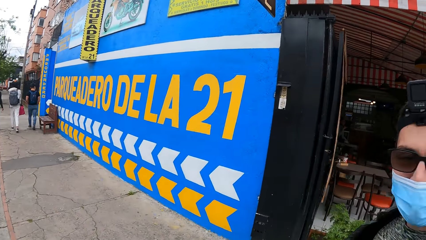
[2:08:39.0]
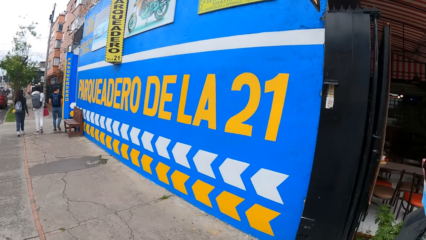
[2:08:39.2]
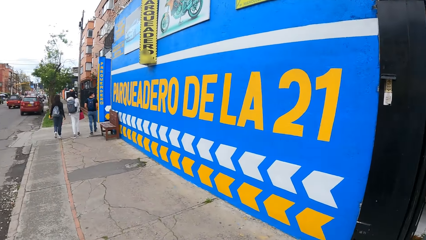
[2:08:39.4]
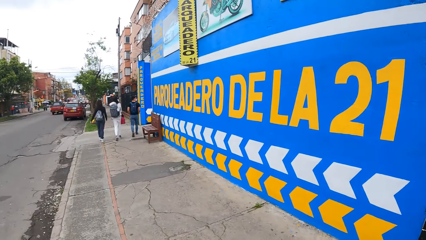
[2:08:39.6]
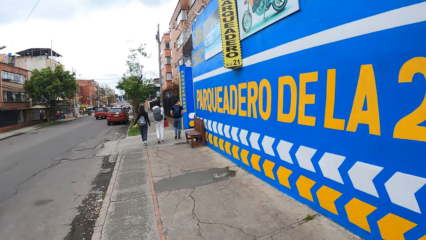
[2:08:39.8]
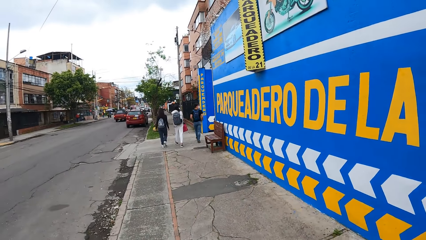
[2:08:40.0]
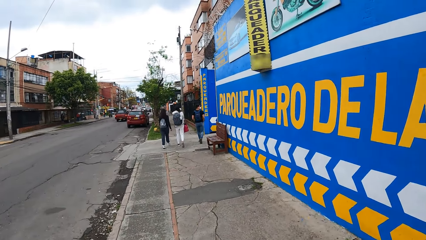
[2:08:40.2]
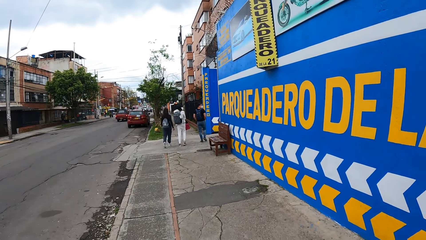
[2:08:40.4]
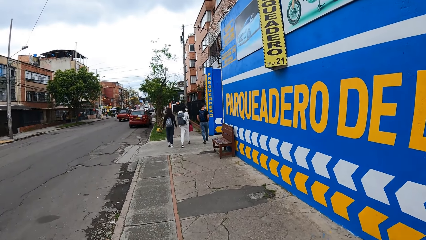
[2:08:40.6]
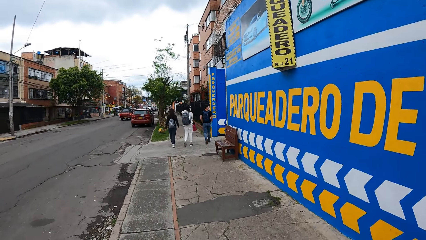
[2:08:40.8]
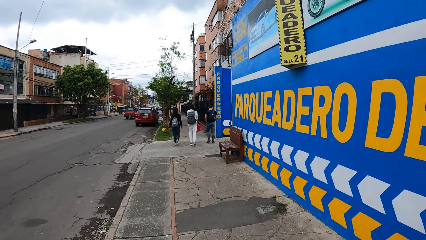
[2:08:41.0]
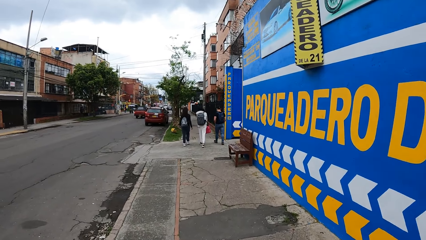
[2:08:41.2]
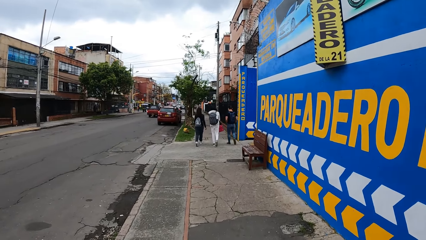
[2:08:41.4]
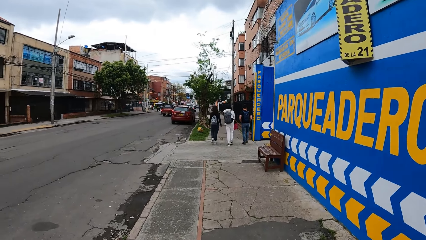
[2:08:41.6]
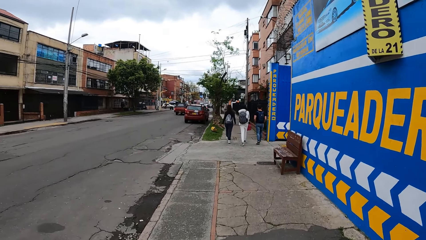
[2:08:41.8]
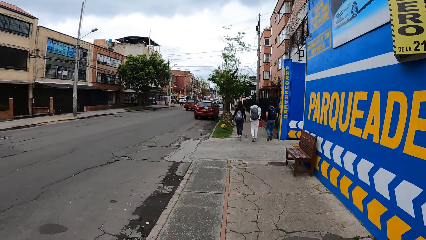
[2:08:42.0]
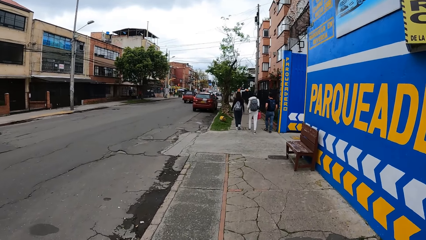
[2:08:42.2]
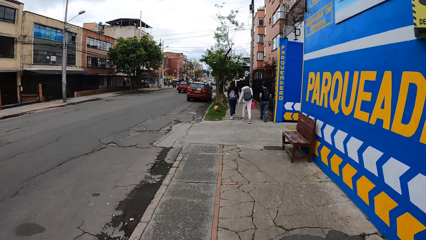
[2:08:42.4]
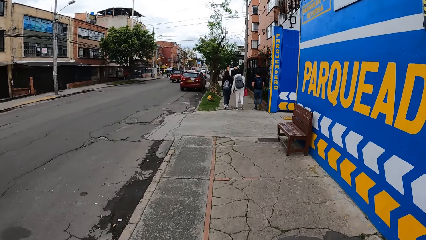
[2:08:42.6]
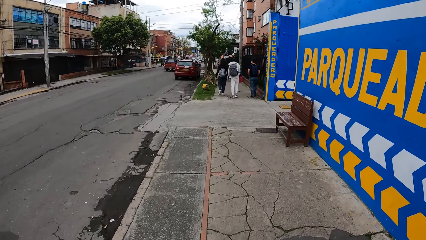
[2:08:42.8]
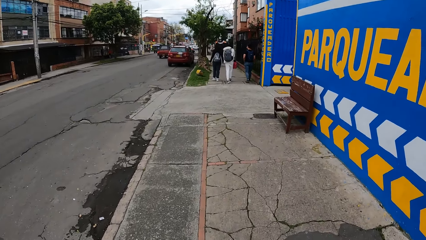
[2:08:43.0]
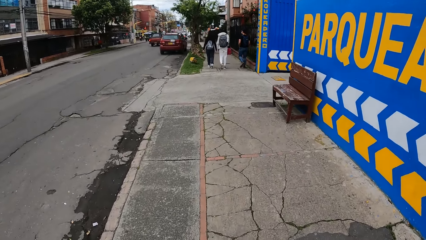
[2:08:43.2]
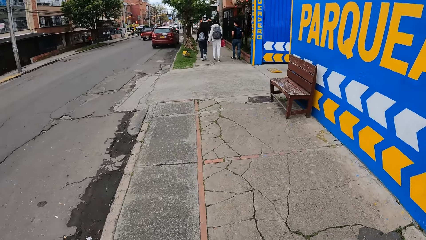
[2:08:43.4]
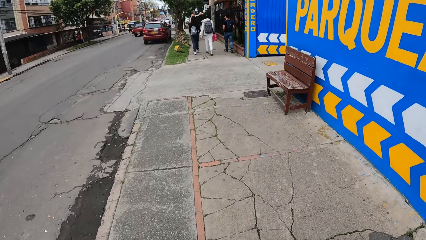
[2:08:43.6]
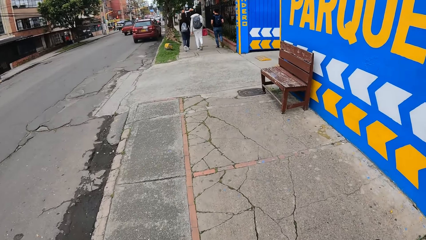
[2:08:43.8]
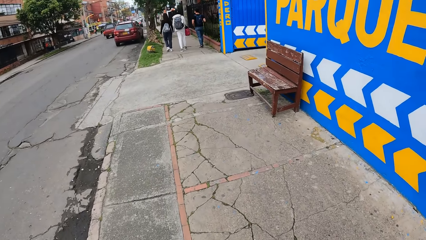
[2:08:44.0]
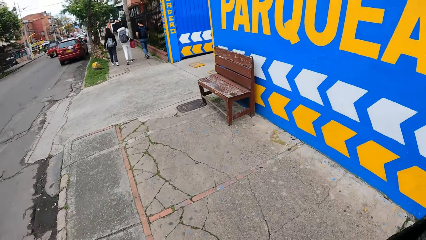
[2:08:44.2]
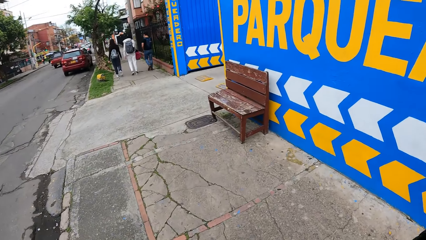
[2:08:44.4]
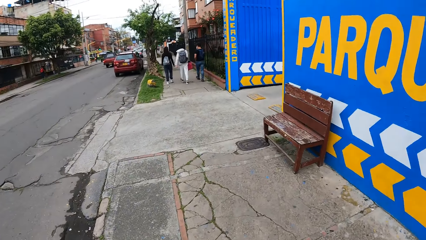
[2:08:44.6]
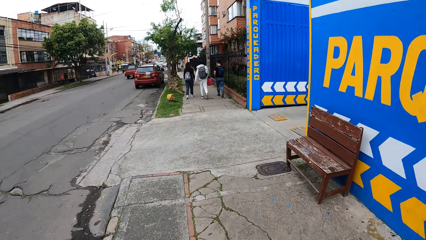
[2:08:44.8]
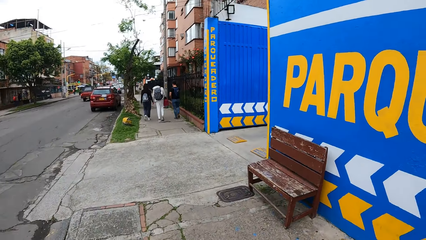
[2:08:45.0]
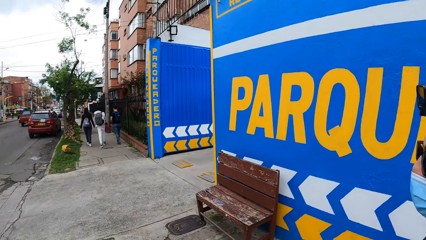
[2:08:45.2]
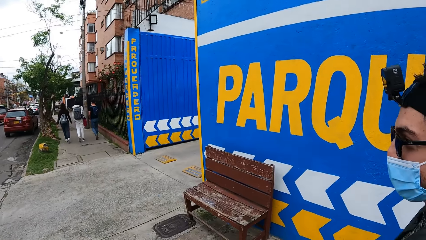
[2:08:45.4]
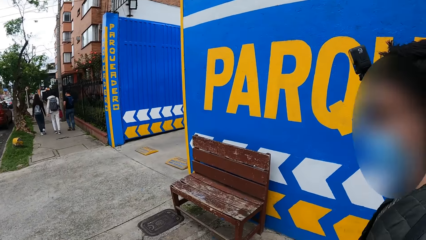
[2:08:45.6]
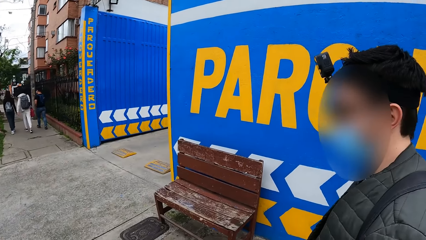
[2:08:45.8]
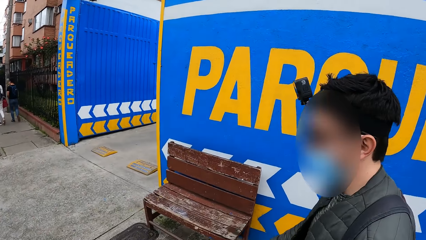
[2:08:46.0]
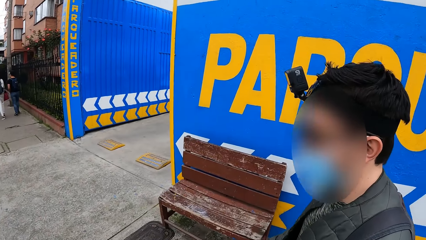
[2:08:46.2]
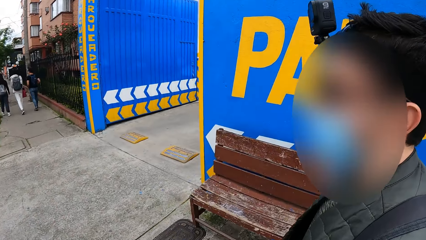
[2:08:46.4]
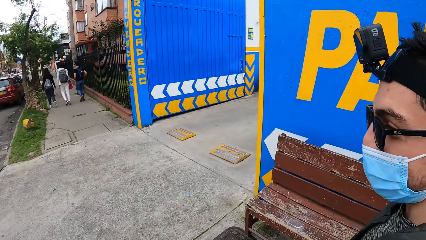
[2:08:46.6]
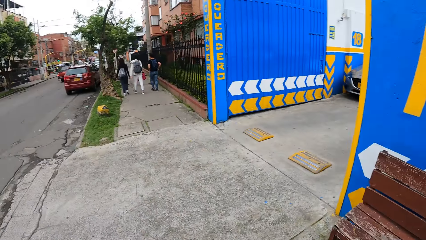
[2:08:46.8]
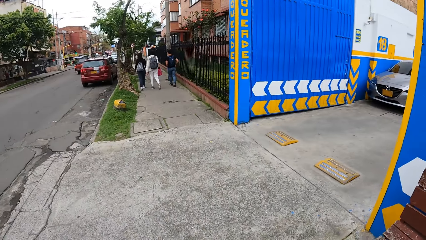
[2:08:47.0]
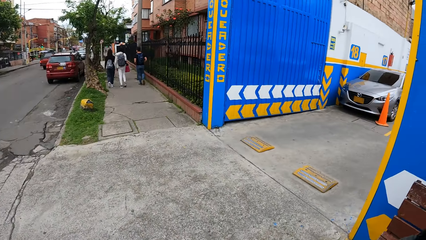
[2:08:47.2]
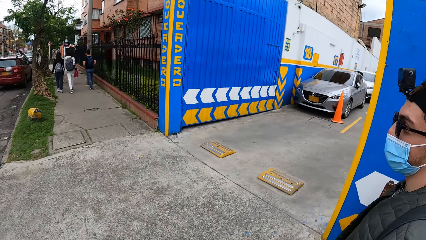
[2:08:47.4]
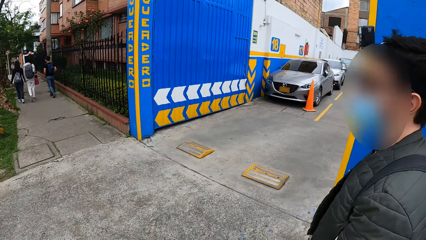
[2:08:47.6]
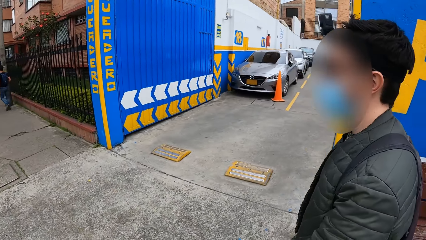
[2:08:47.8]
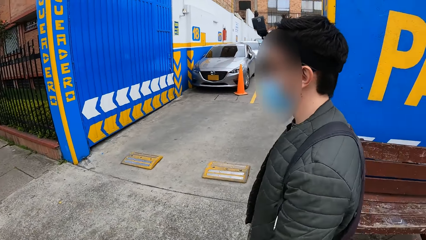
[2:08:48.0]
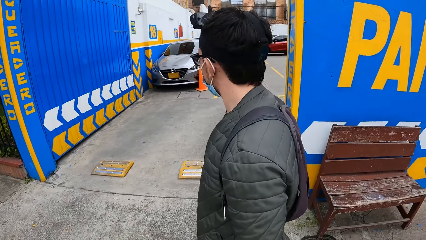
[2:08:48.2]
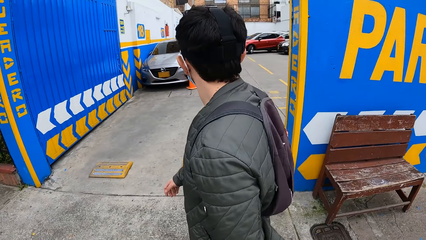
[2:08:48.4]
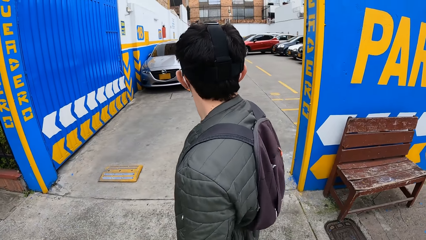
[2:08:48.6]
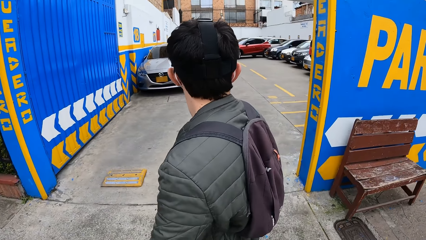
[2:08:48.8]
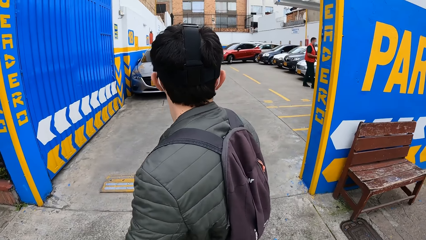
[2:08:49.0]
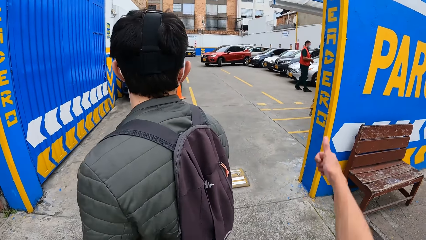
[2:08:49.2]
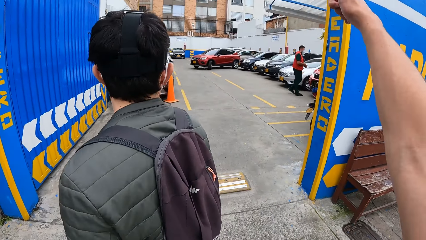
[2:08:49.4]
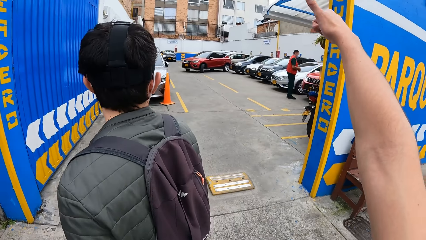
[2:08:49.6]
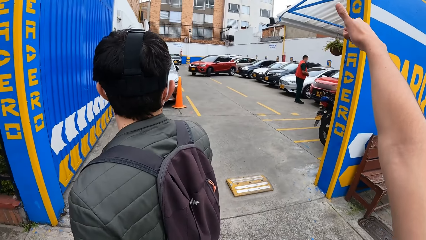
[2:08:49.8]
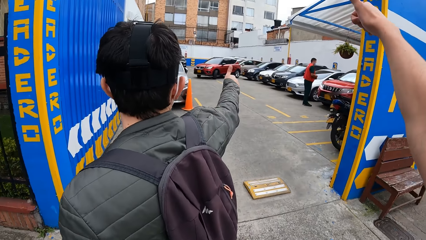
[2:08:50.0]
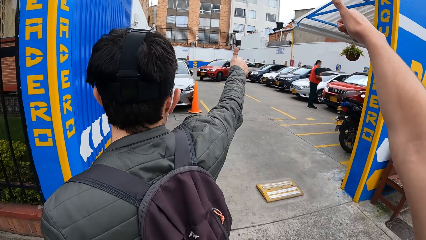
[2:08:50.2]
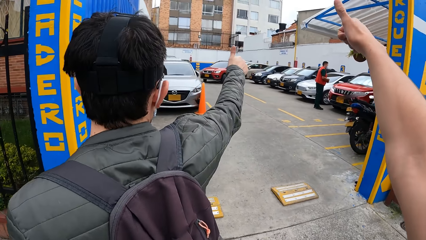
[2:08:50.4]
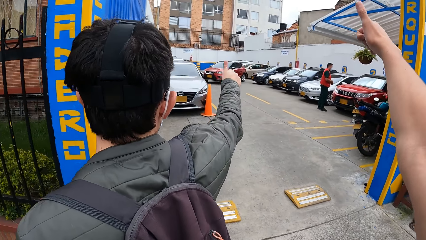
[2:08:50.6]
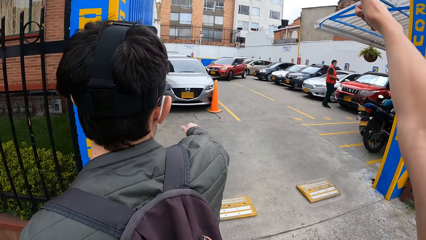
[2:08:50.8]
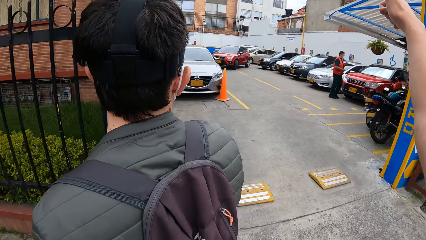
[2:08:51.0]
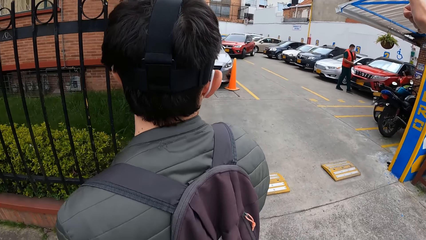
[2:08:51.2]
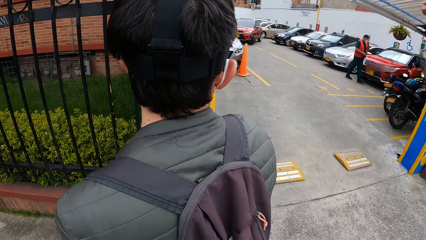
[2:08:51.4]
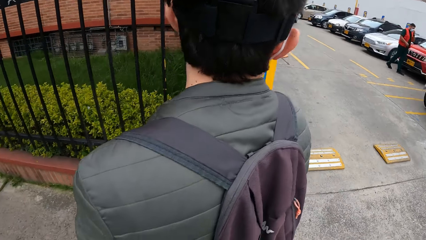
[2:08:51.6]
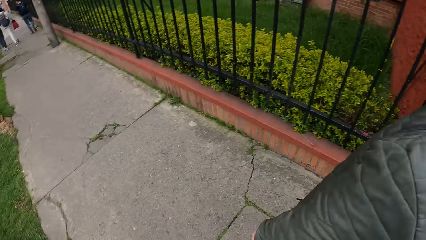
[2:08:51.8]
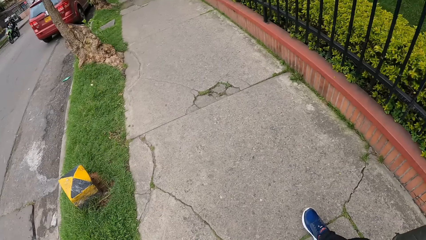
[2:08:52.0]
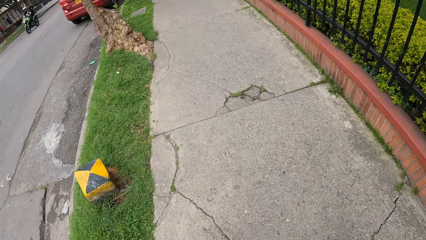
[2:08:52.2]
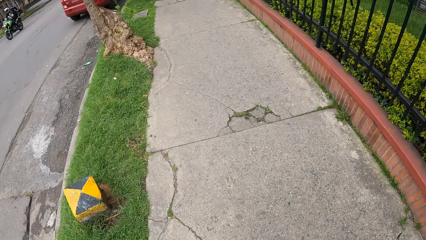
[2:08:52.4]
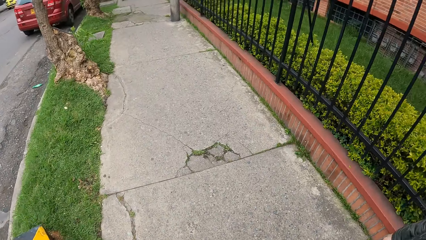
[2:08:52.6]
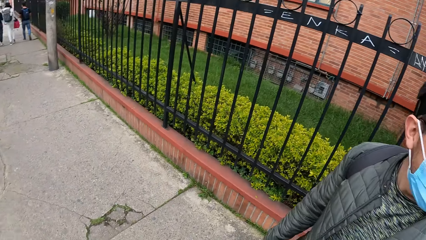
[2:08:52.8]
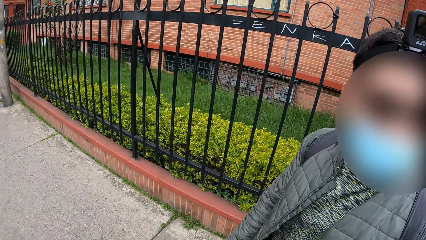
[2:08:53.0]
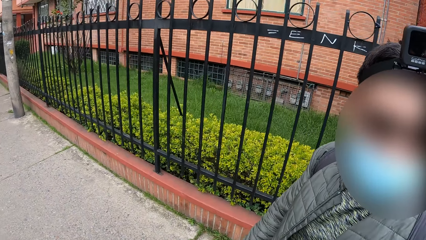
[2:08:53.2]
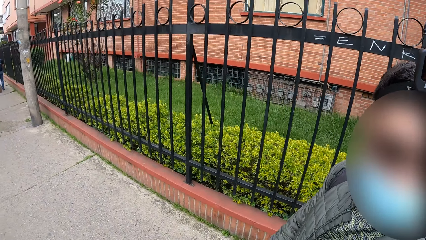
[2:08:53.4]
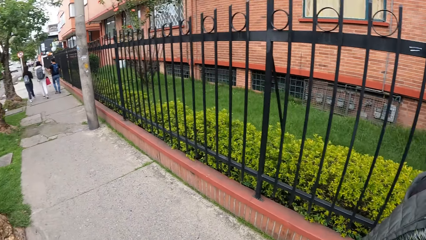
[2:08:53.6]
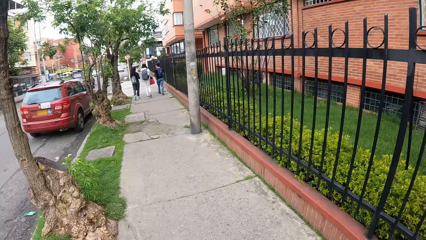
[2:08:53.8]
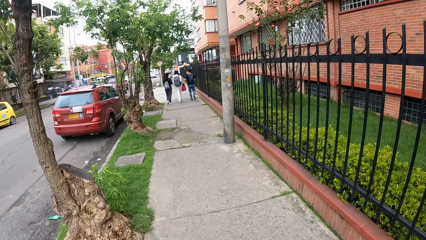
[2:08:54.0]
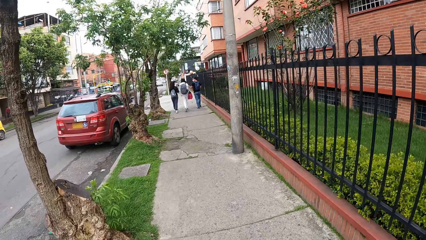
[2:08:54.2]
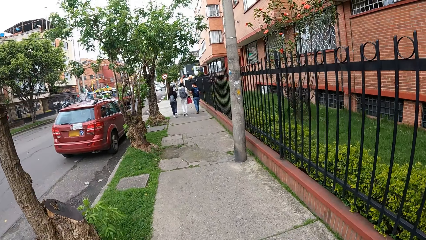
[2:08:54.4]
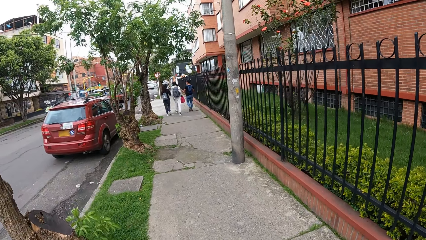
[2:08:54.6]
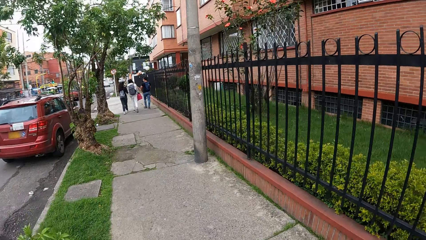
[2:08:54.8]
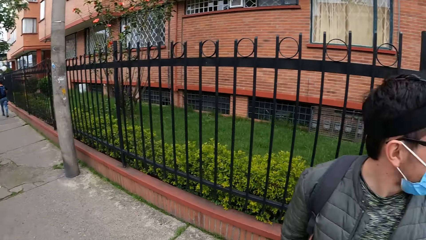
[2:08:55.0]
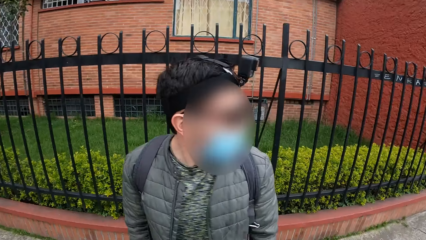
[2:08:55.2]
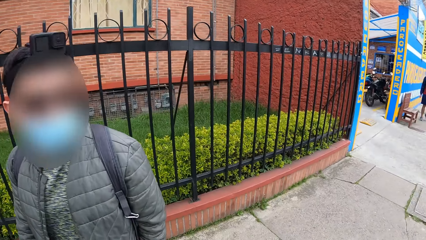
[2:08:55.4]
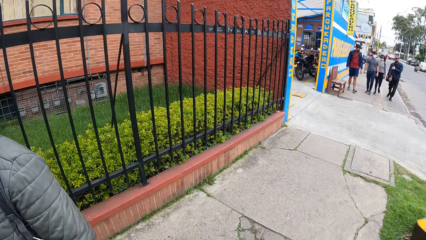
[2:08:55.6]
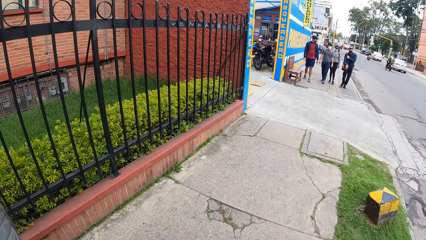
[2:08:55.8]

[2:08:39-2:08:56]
The camera wearer looks aside. The camera wearer and the man gesture towards another man in a car park with their right hand. The camera wearer walks in the street. A yellow car drives past the camera wearer.
